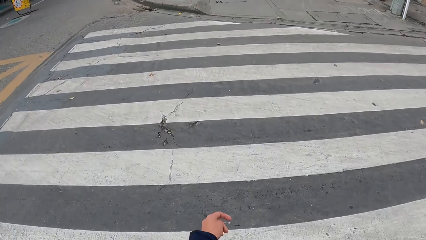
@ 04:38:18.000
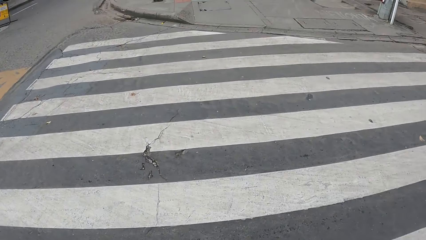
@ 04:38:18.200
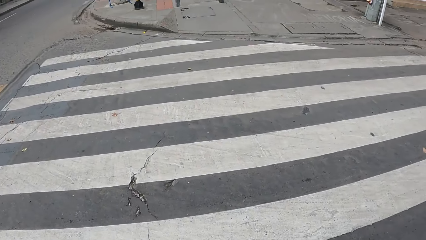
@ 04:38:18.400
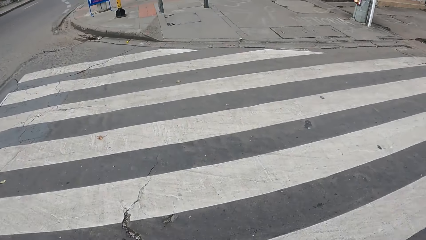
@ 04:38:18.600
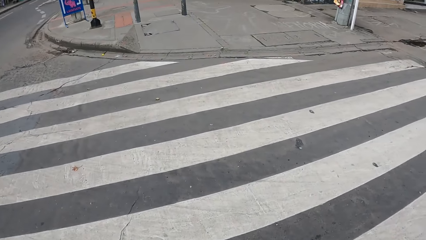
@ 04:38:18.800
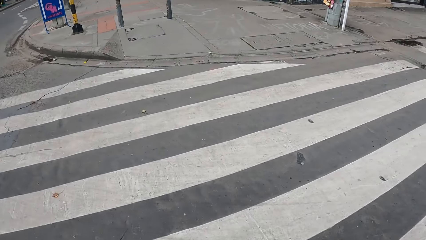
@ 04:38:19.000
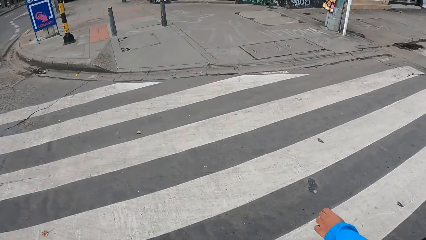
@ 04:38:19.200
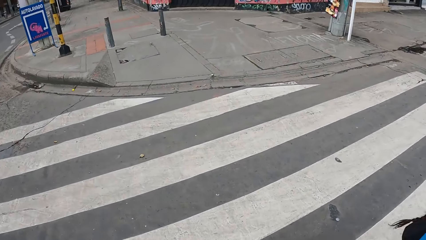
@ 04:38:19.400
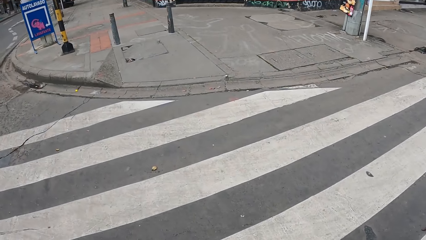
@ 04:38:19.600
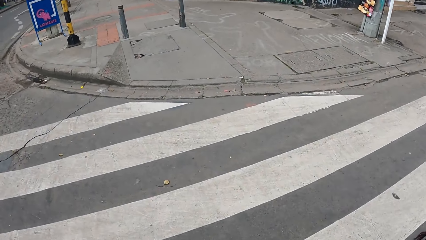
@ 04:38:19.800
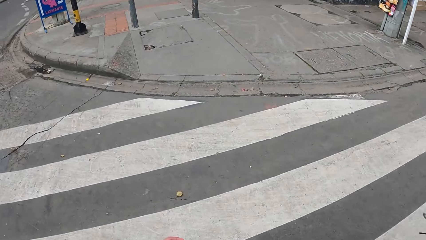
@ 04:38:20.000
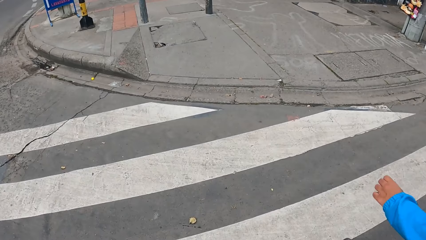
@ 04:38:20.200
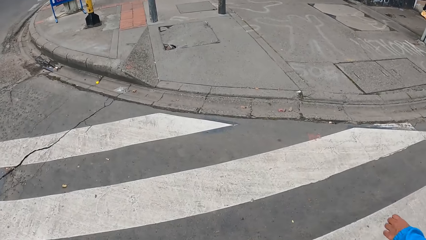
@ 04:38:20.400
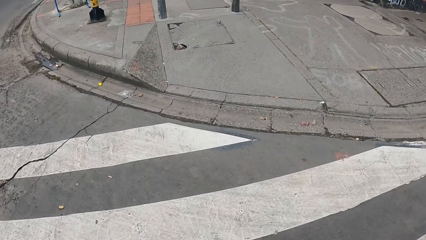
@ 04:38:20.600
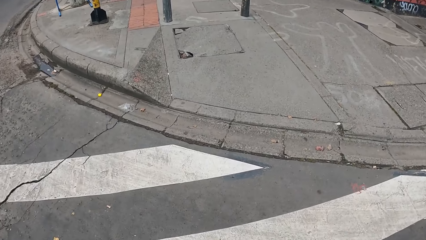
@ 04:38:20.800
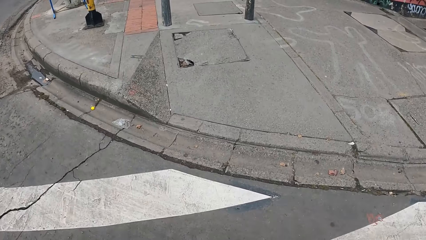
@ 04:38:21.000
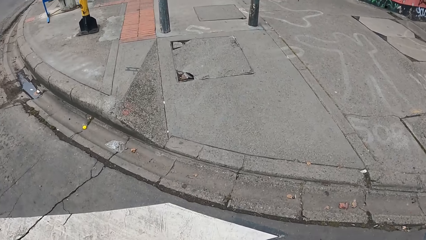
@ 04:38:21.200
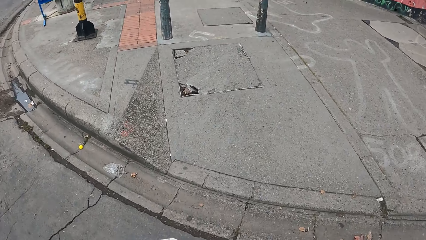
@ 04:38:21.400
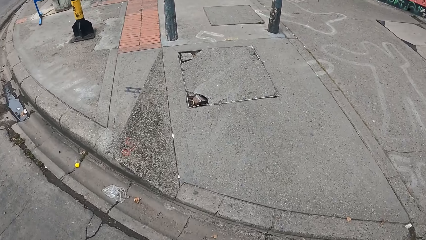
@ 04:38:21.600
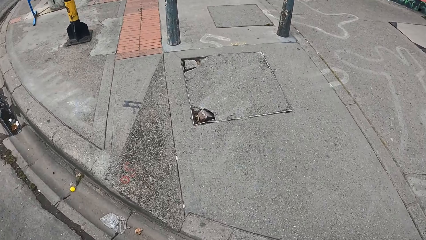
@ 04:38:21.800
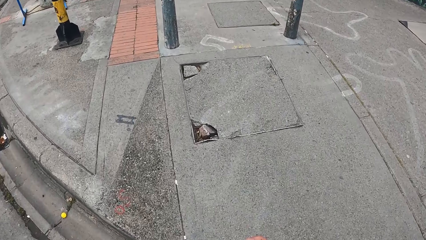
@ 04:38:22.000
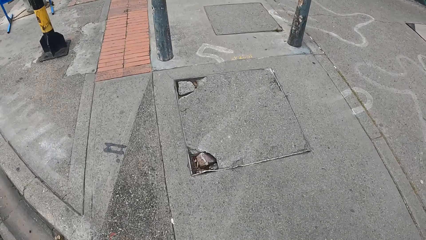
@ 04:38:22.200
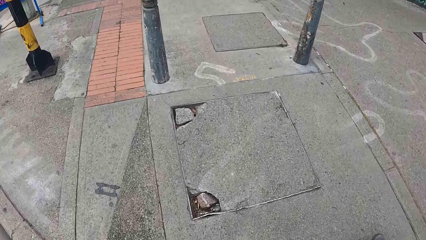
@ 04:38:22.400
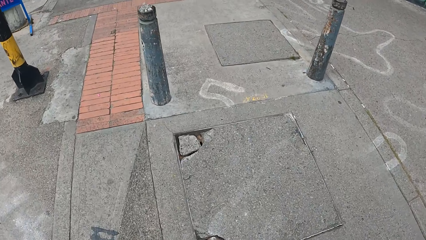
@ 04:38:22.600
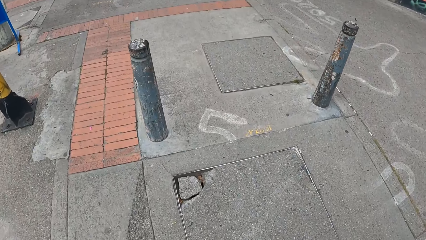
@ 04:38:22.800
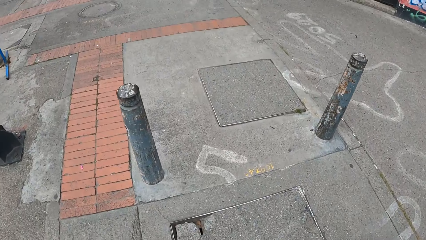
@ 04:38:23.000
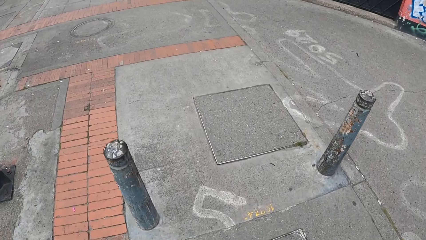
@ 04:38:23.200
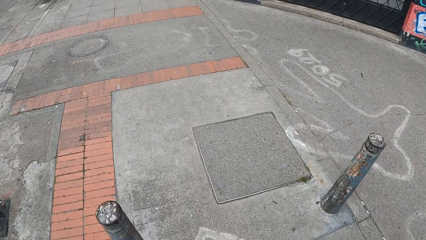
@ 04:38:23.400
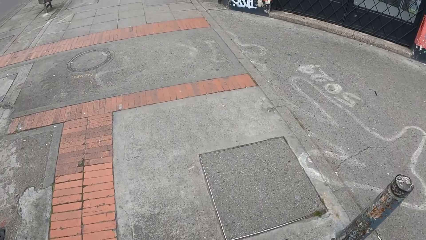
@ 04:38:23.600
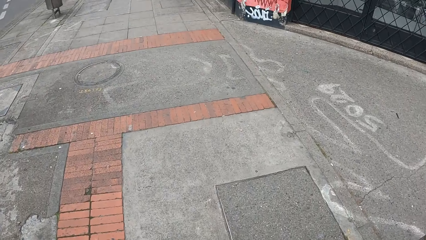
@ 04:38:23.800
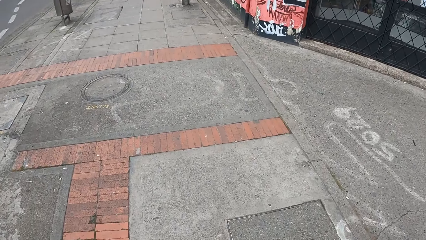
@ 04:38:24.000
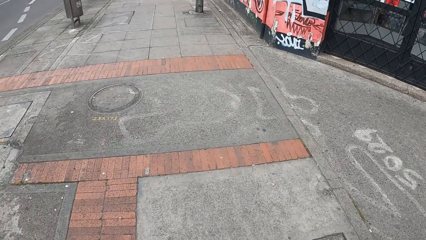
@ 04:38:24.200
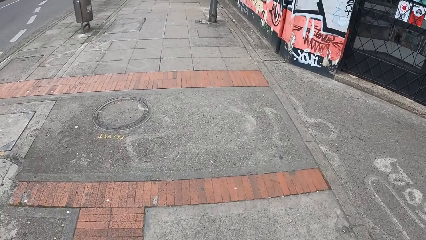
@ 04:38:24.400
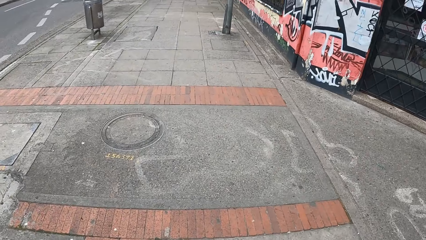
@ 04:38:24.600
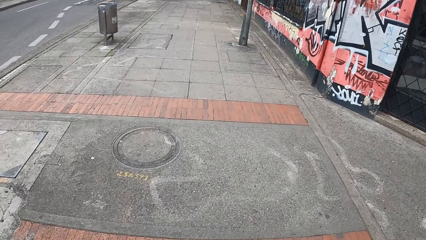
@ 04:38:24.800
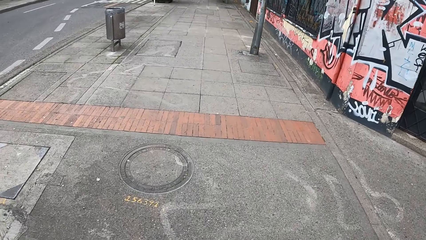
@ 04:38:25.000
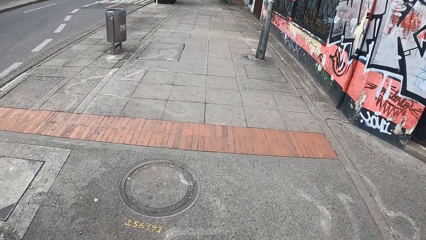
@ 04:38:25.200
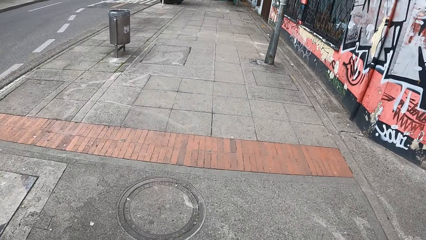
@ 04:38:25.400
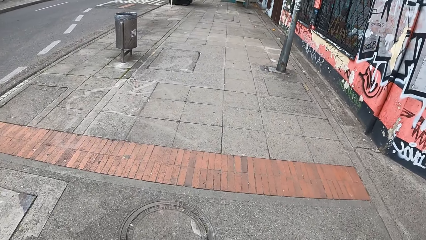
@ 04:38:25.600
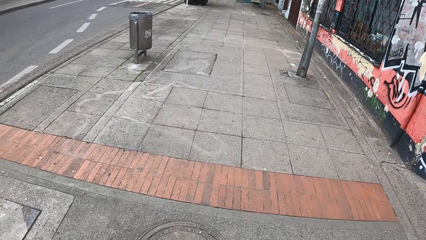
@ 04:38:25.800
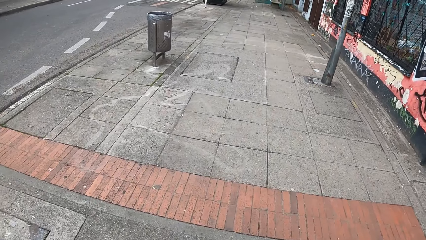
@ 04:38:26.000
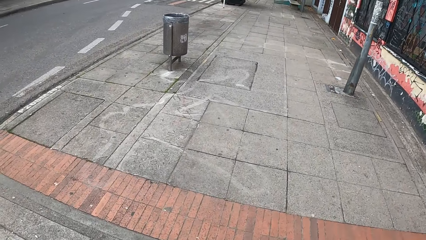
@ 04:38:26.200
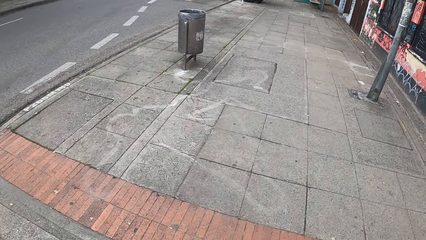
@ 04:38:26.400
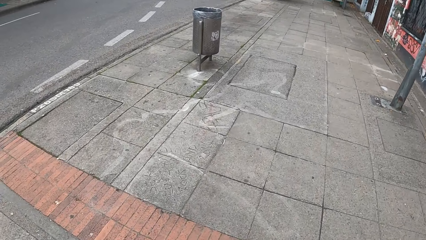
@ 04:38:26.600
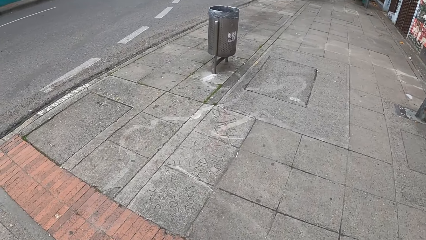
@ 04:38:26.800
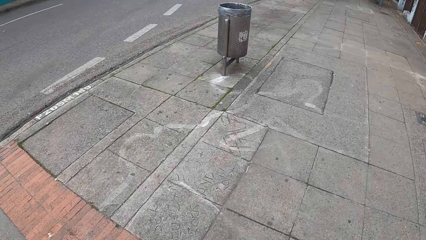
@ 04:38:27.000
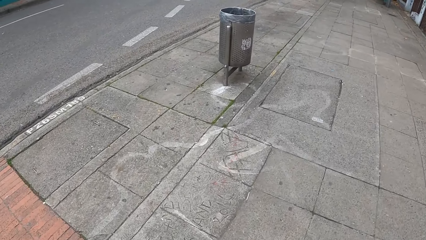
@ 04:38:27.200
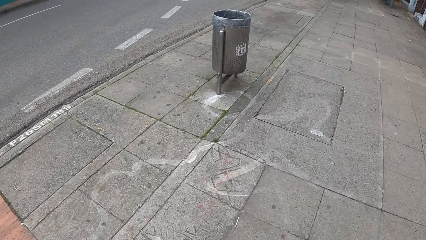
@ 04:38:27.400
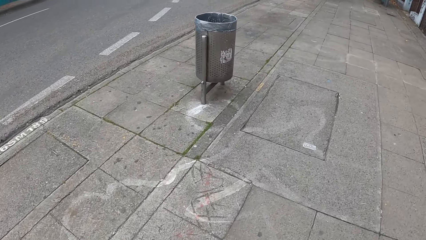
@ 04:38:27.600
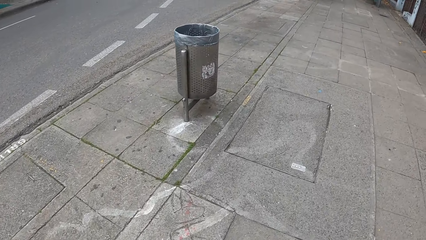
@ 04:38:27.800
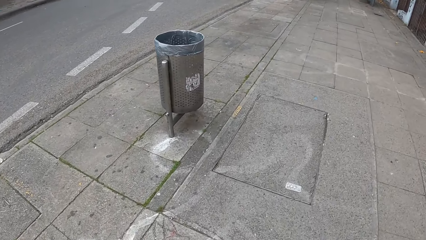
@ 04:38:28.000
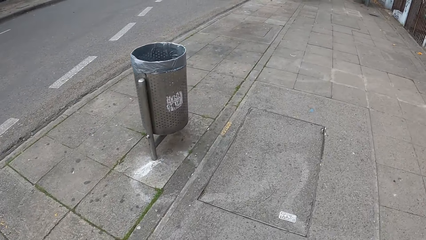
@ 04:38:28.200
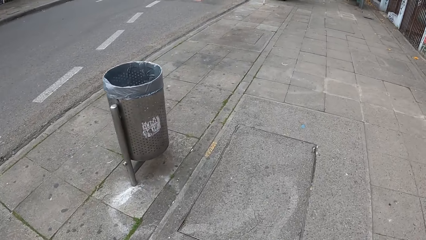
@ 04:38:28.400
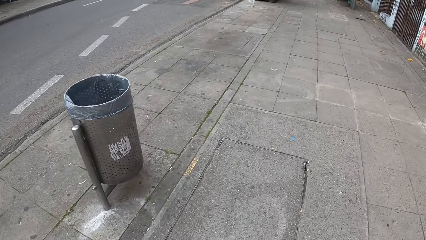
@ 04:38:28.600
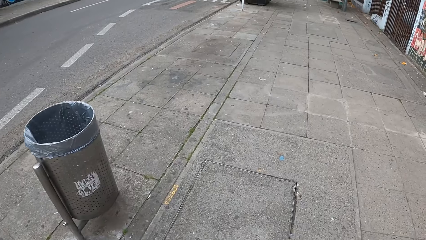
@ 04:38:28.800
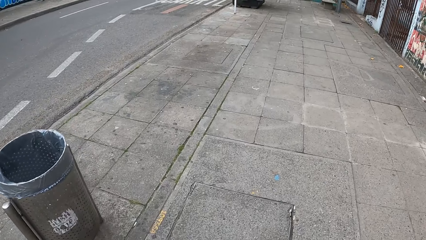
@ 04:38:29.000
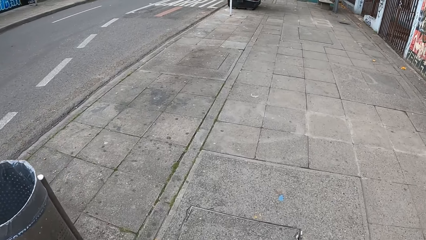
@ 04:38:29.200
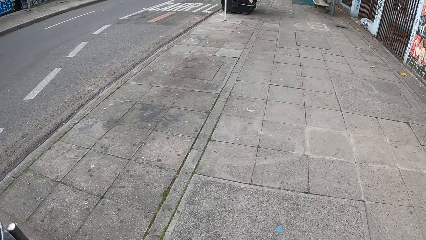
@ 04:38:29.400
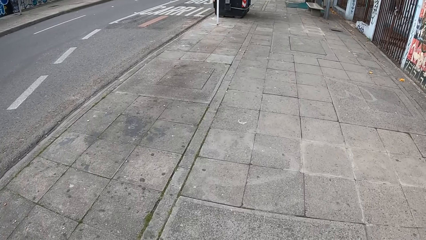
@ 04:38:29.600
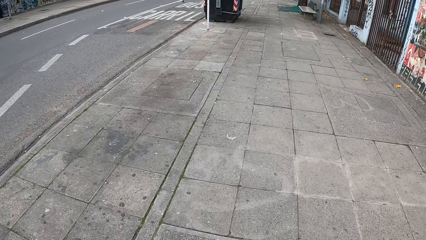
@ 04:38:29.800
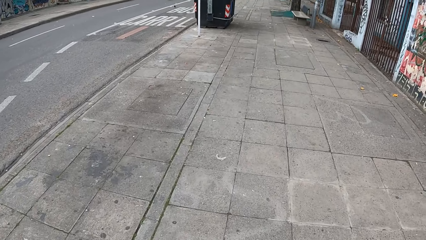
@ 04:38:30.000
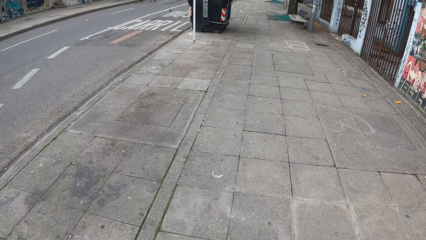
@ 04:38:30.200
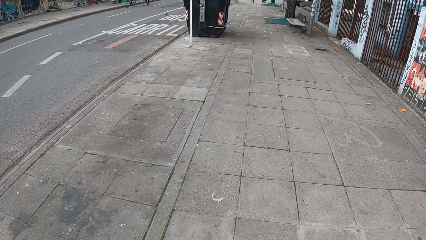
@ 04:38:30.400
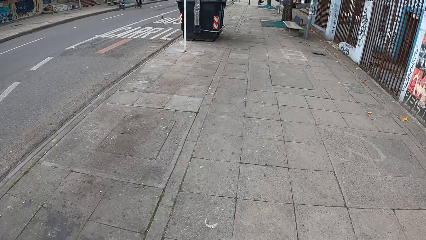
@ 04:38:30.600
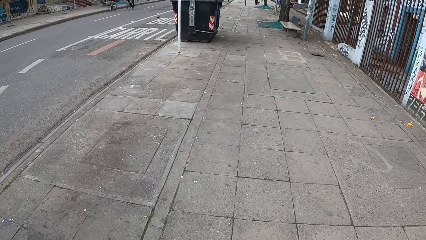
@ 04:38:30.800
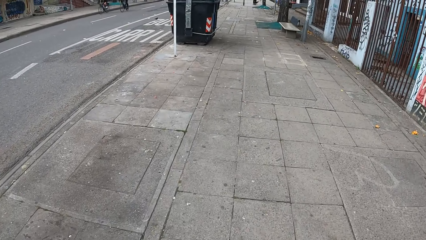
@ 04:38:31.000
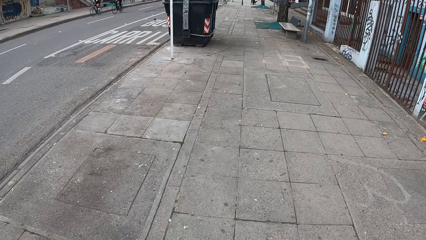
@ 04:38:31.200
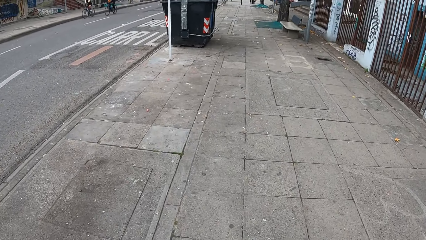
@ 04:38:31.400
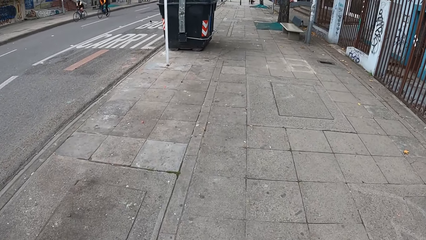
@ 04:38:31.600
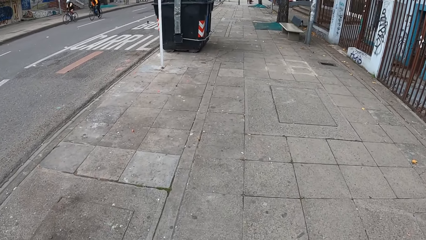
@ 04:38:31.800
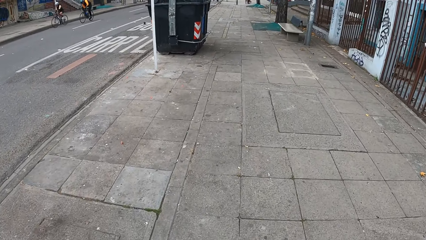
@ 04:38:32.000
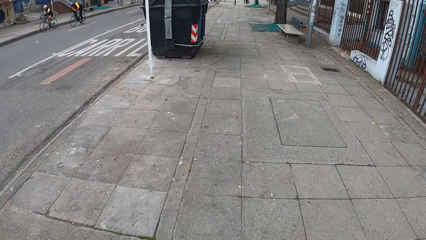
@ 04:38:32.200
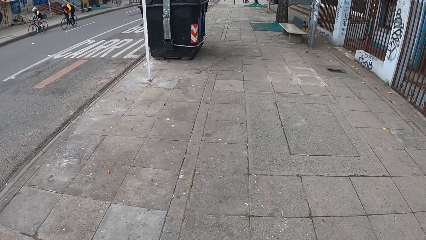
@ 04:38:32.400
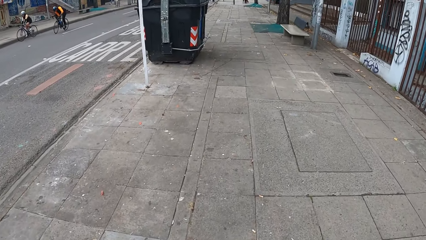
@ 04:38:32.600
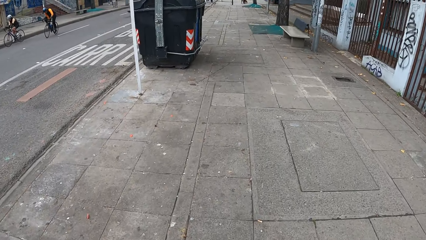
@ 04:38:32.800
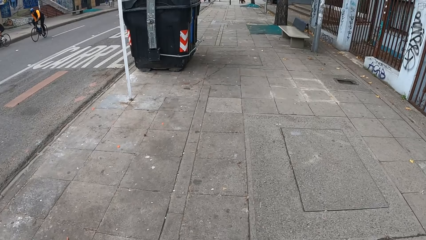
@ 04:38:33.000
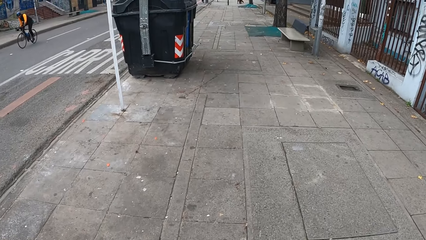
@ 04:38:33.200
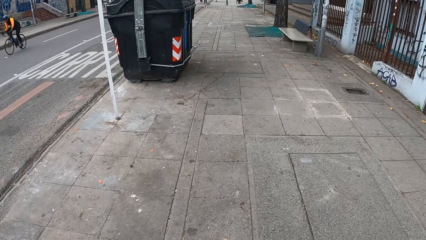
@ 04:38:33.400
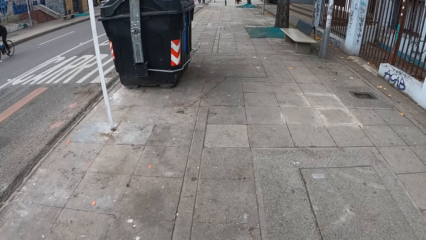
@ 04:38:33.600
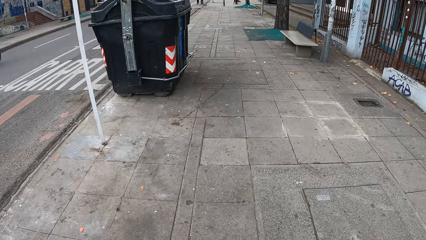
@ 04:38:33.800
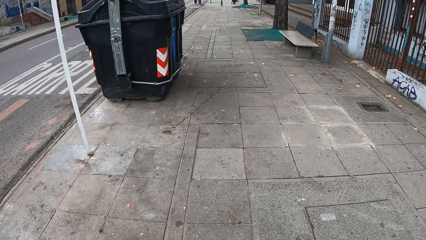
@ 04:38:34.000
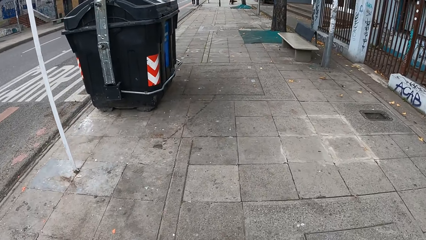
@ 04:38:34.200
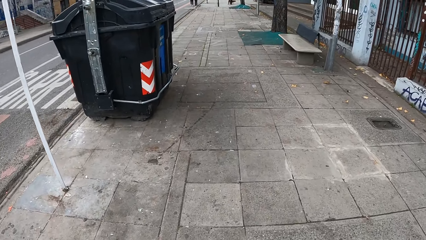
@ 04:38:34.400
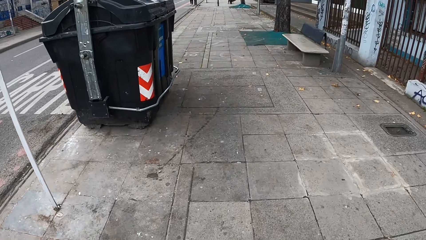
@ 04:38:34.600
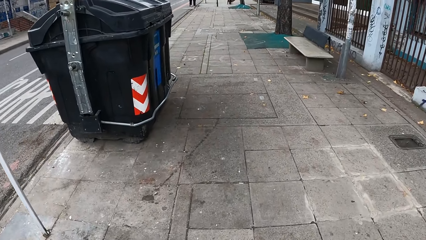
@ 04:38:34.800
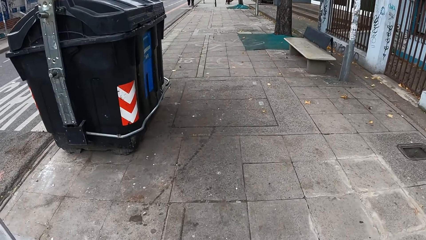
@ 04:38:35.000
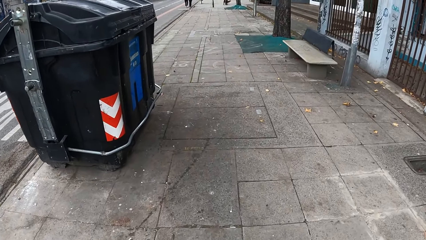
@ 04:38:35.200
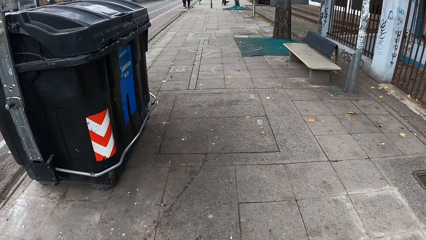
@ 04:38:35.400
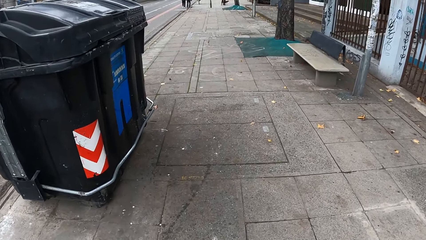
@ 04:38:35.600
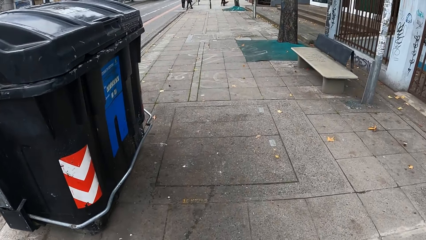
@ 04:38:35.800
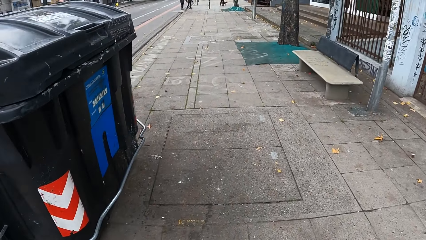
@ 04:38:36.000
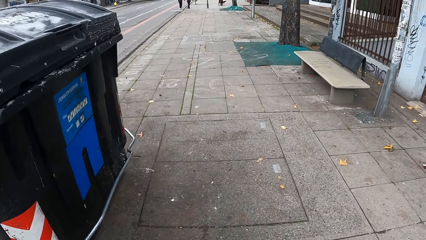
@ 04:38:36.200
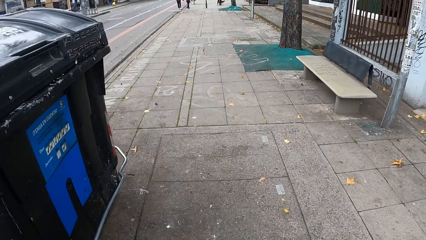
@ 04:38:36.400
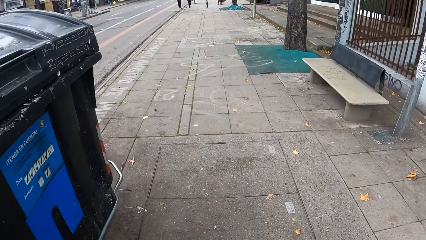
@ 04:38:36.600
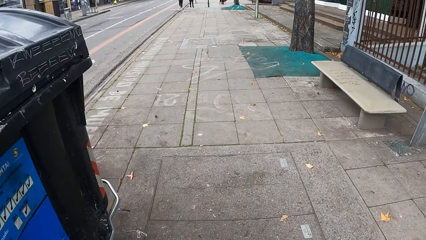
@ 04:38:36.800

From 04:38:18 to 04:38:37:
A woman crosses the road.
